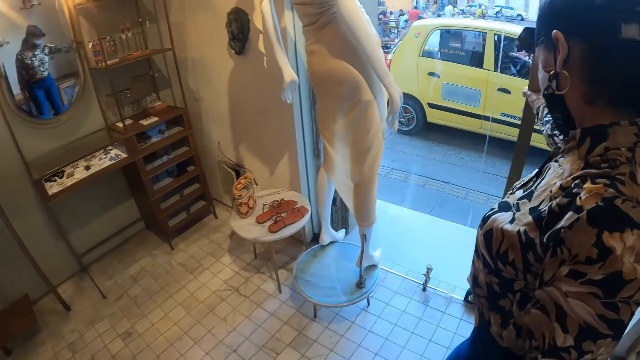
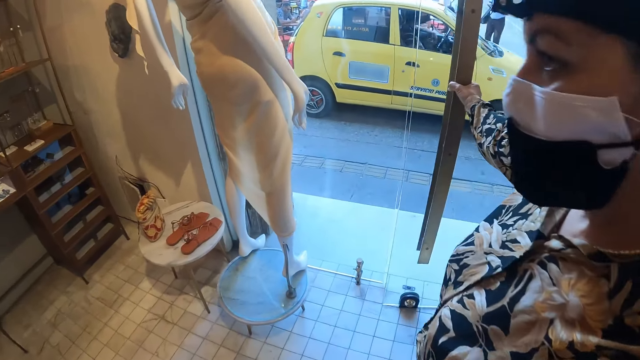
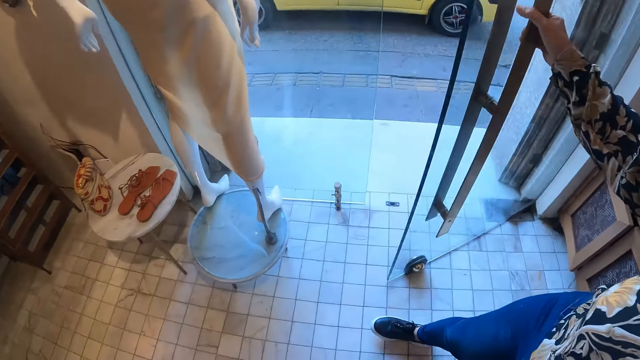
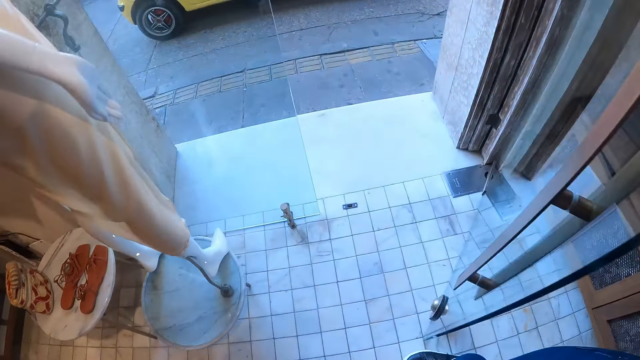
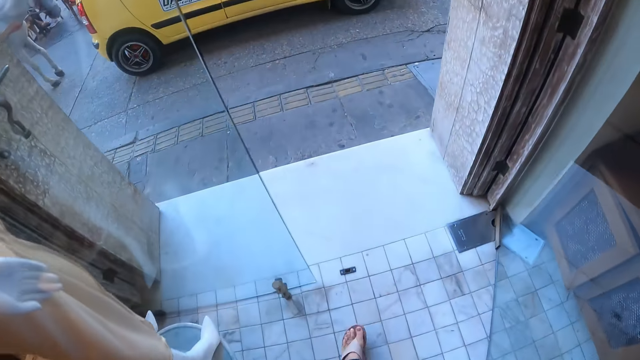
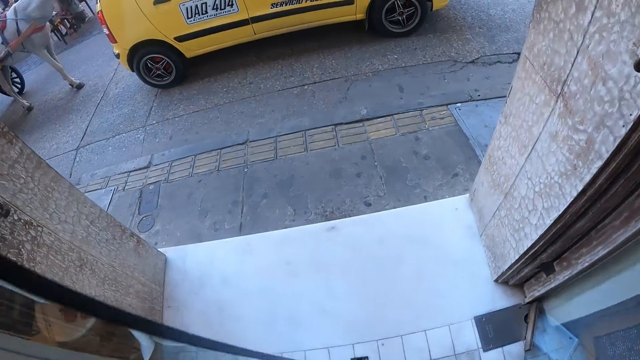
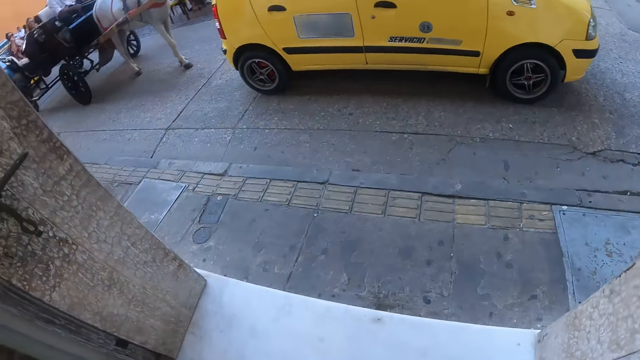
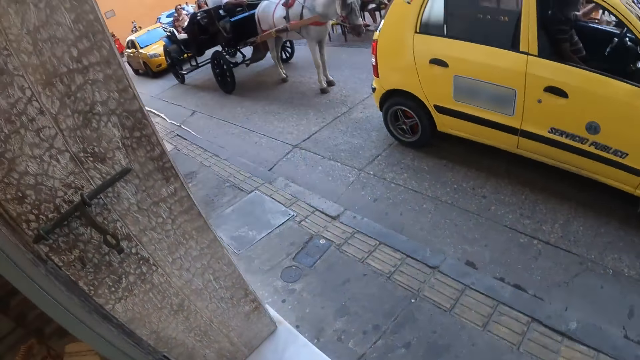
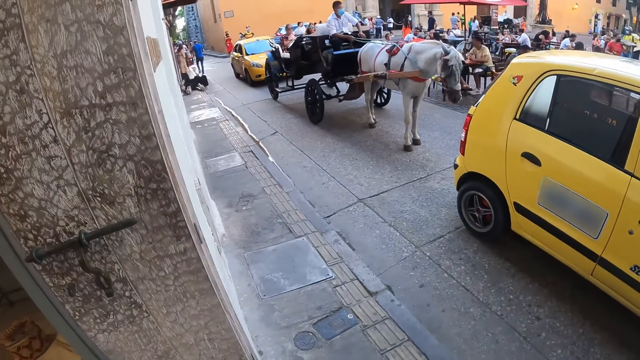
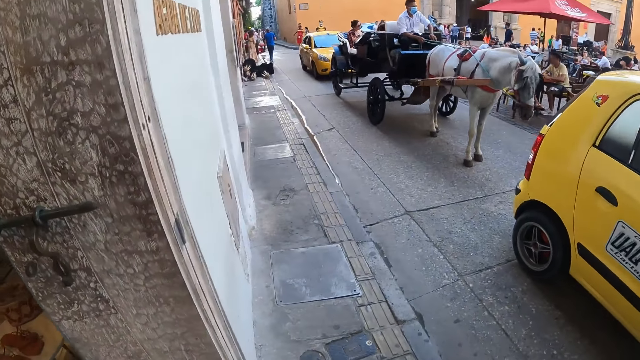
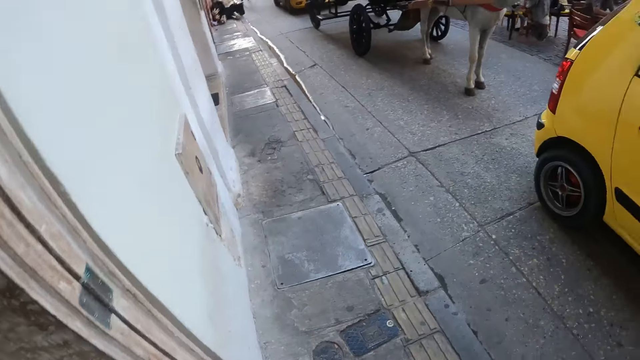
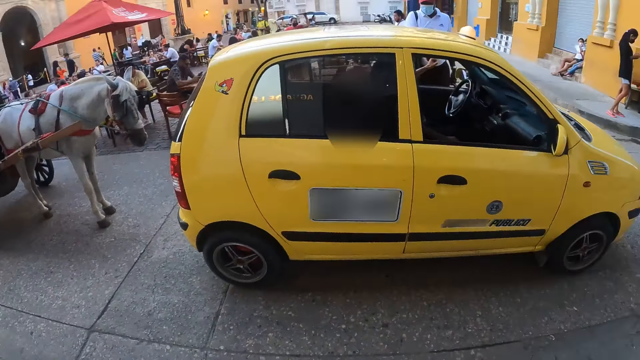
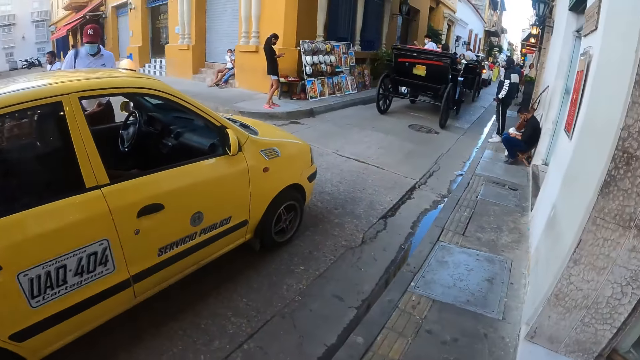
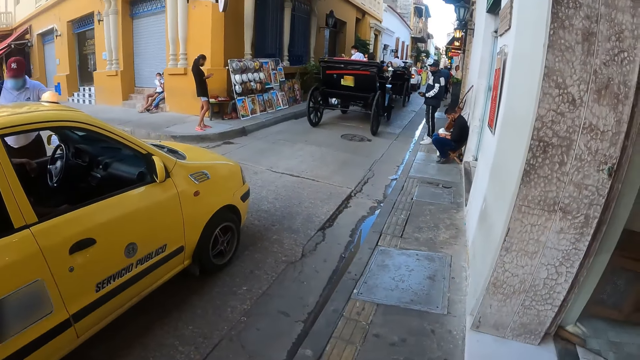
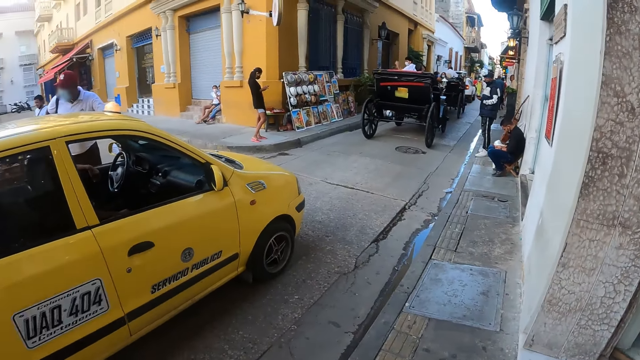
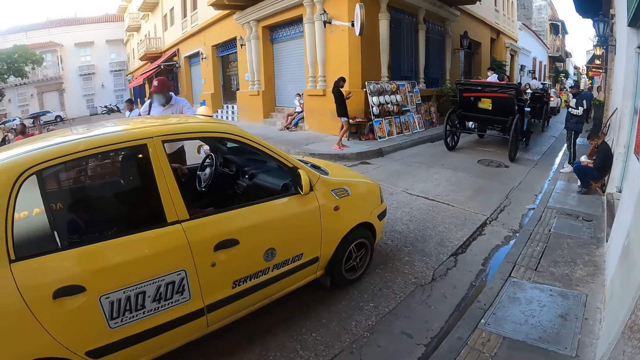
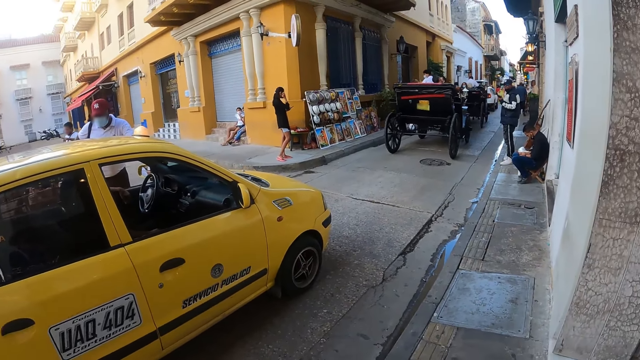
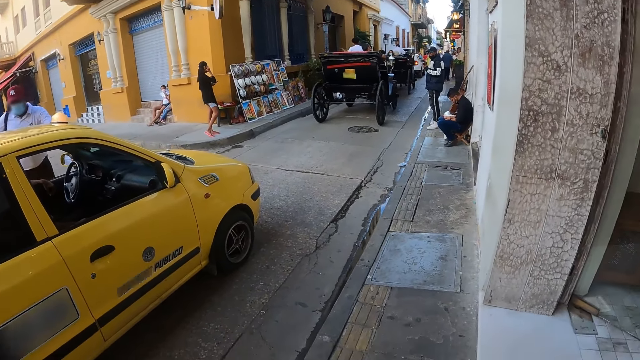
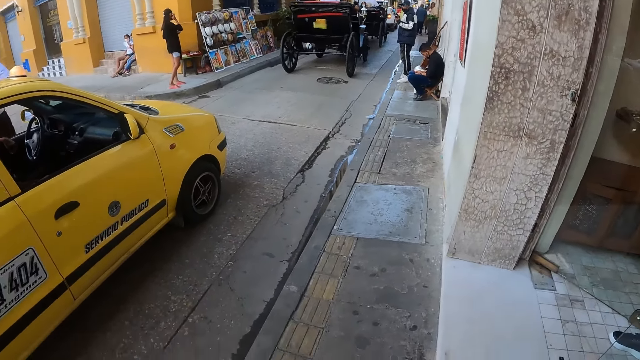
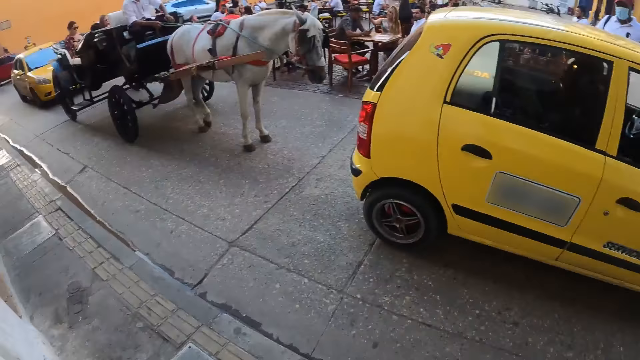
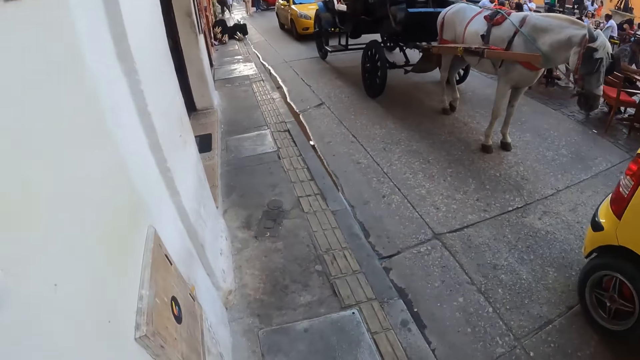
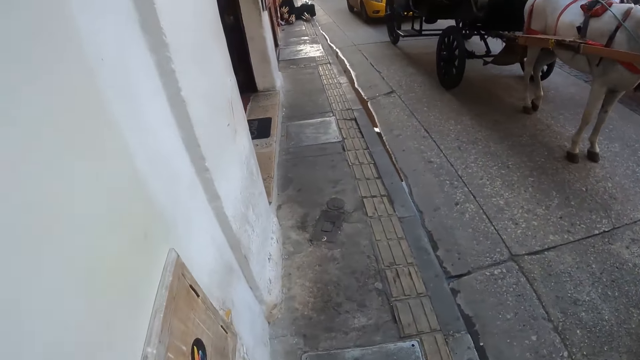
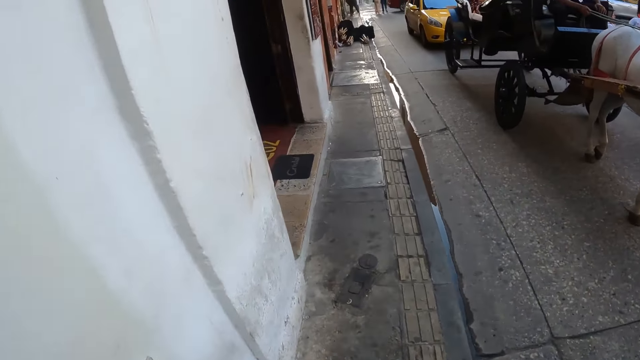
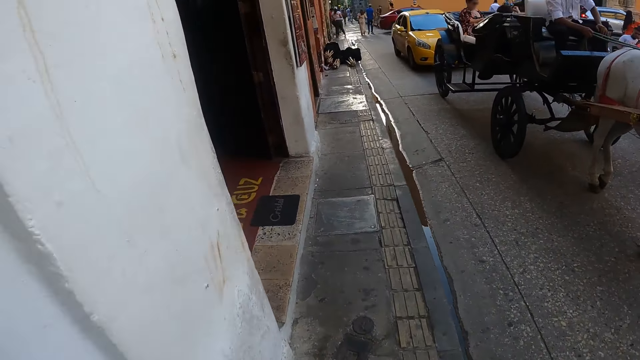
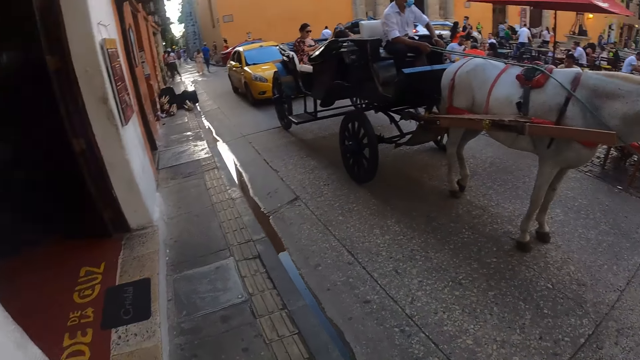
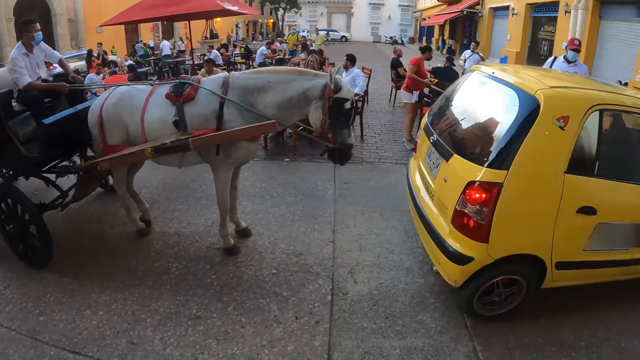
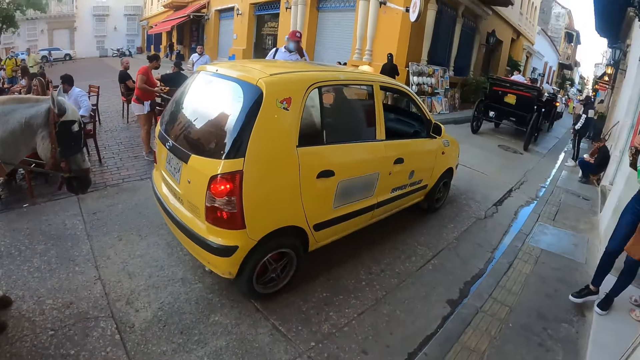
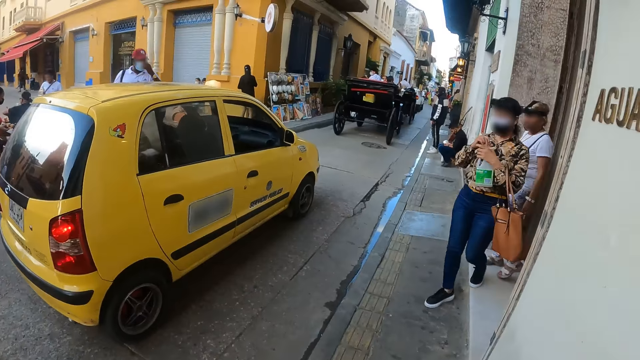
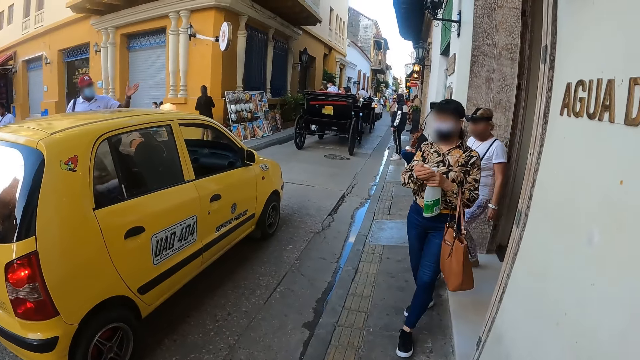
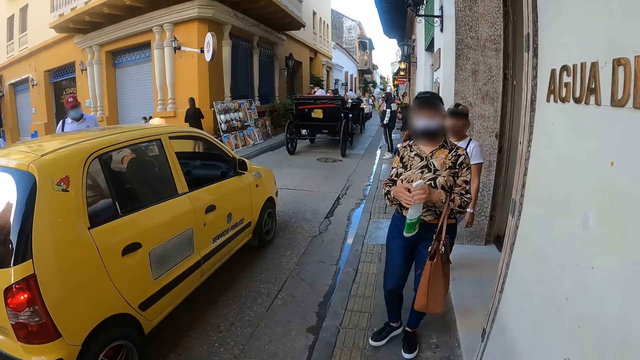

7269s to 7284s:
The camera wearer opens the door. A lady opens the door. The camera wearer walks around the room. They walk along the streets. They look around the streets. They walk along the streets. They look around the streets.

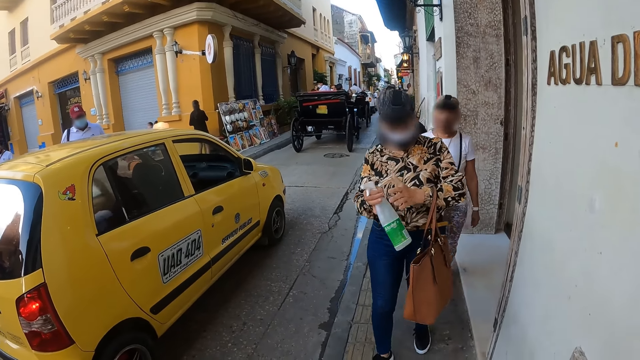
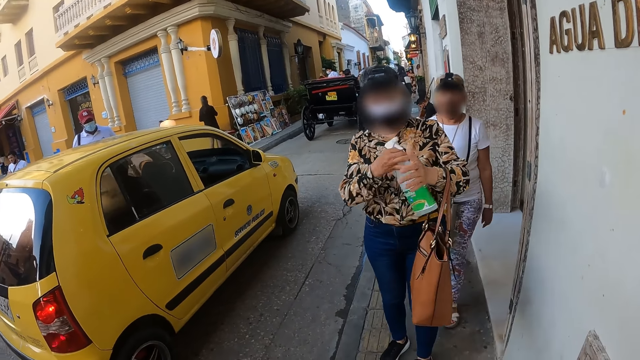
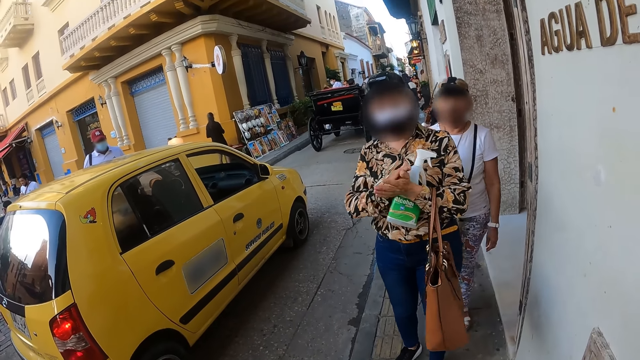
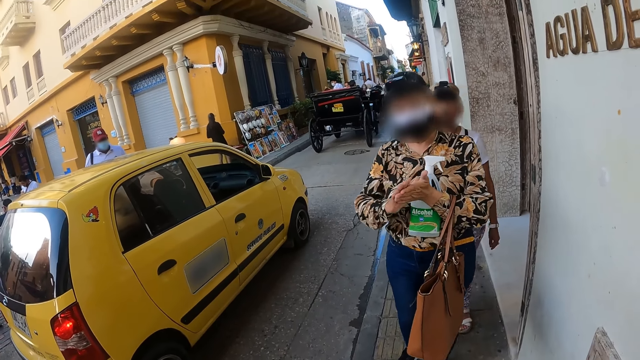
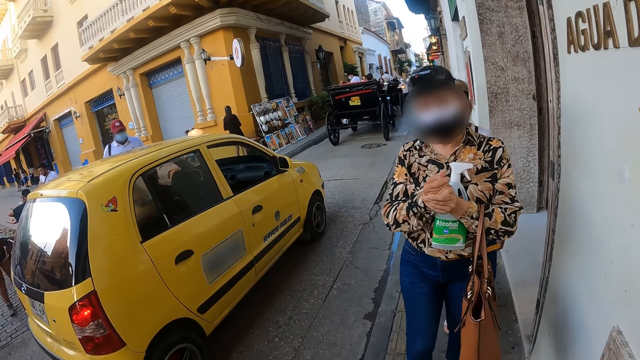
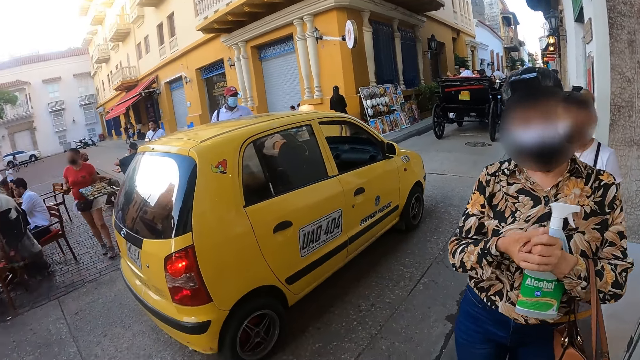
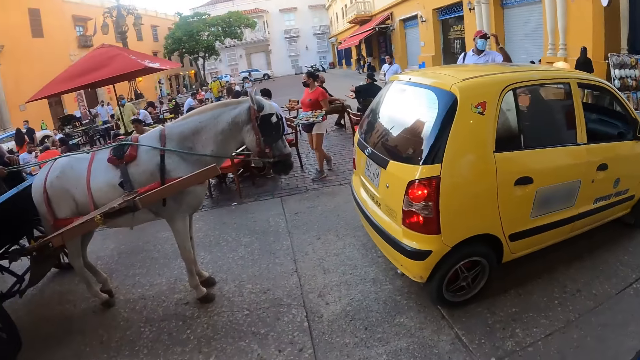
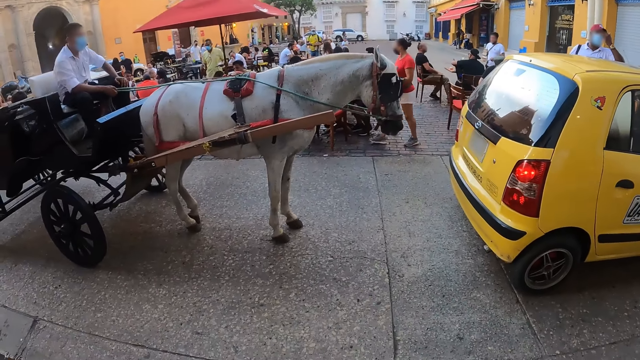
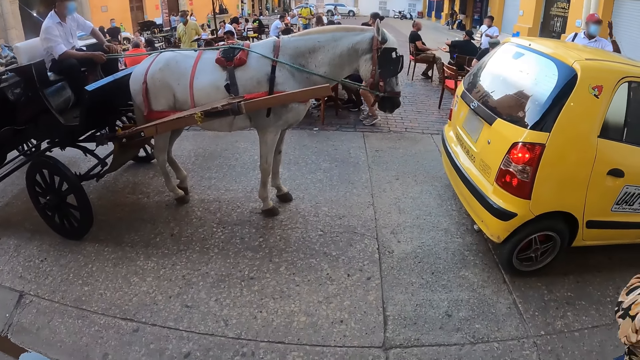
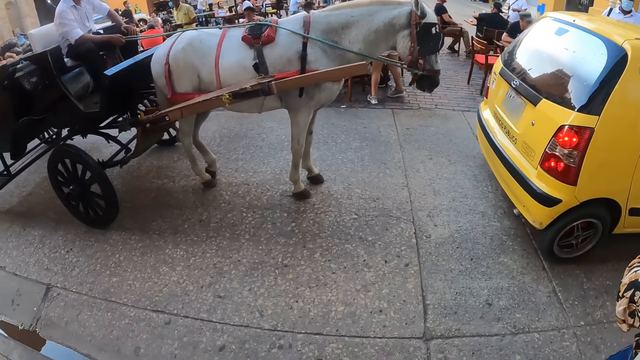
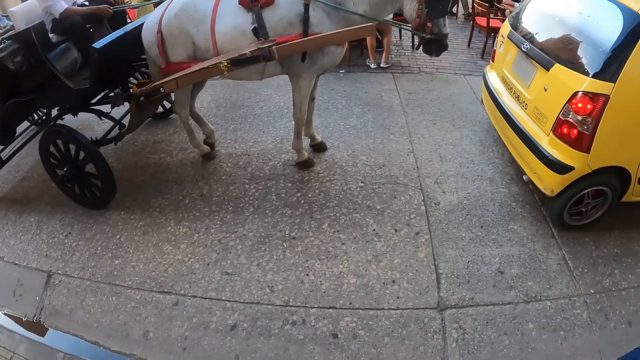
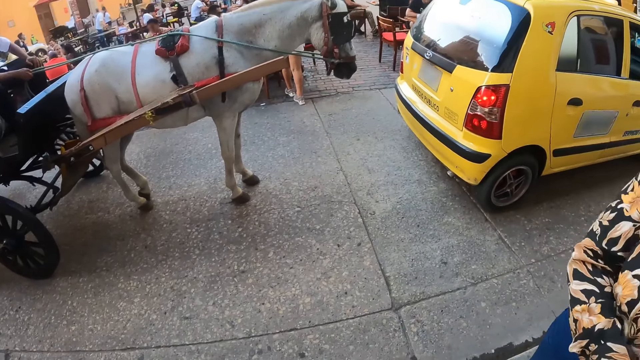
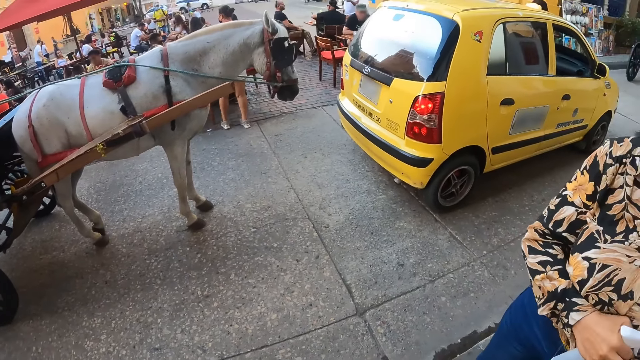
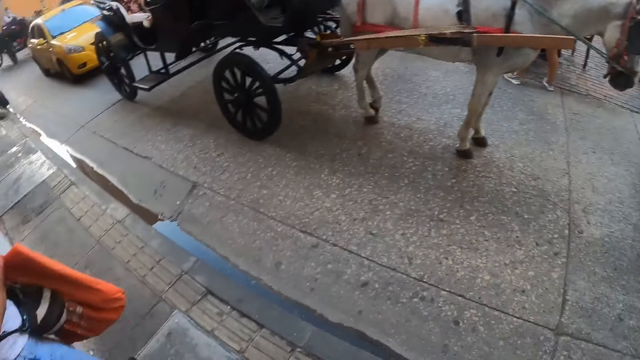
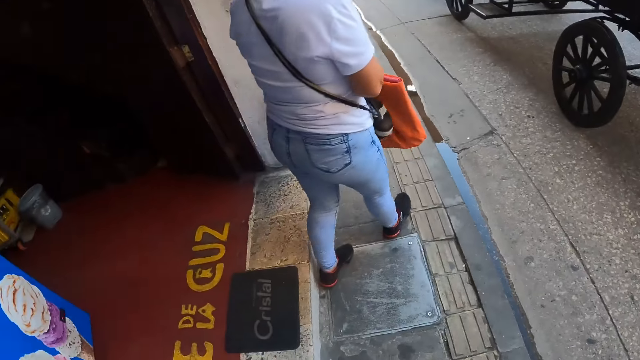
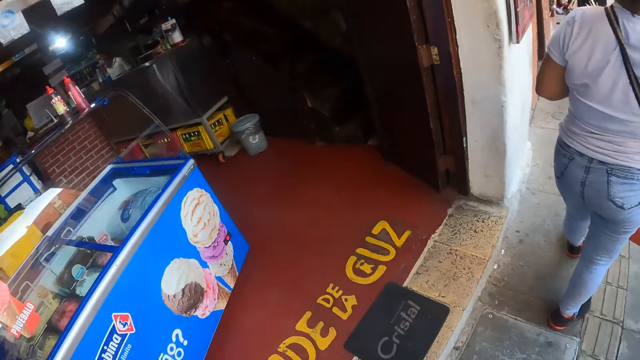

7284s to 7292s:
A lady rubs her hands. The camera wearer looks around the streets.
